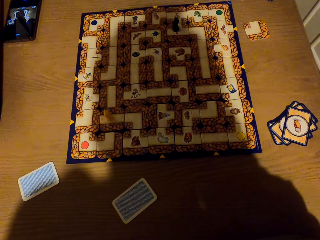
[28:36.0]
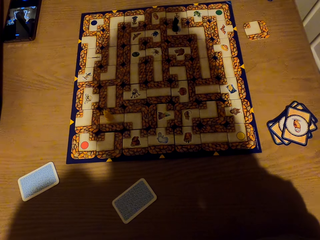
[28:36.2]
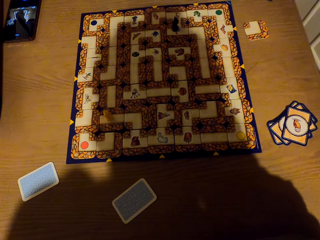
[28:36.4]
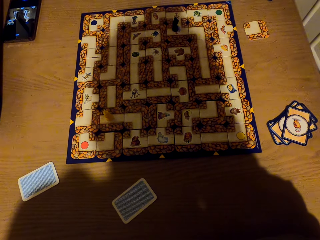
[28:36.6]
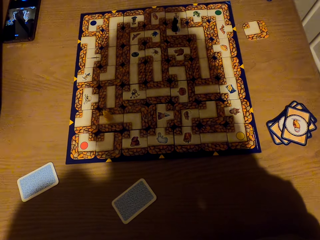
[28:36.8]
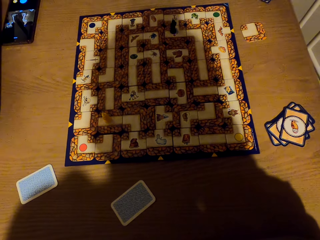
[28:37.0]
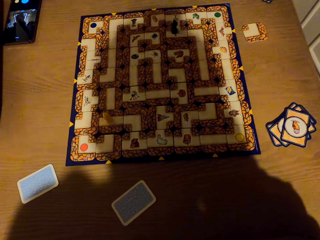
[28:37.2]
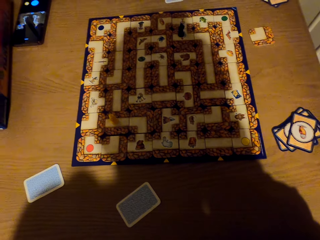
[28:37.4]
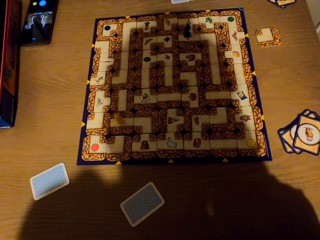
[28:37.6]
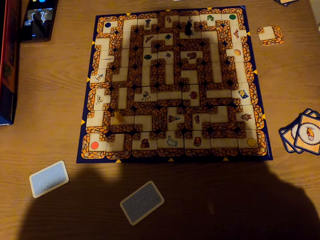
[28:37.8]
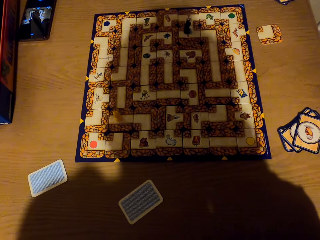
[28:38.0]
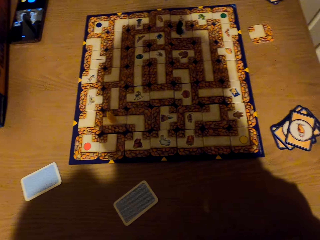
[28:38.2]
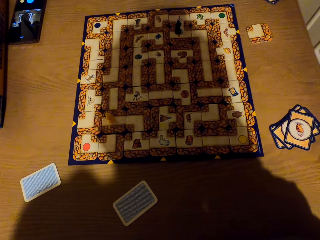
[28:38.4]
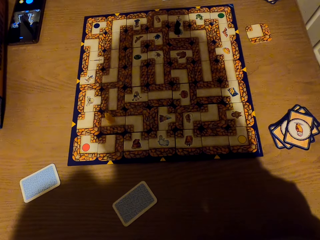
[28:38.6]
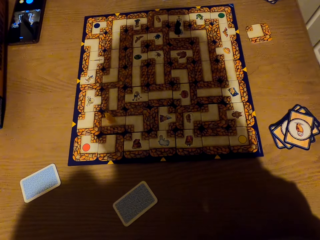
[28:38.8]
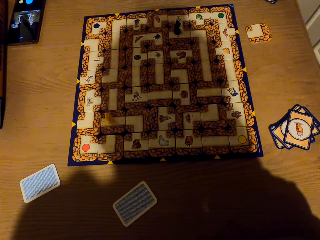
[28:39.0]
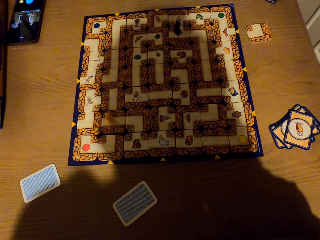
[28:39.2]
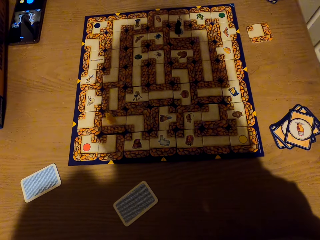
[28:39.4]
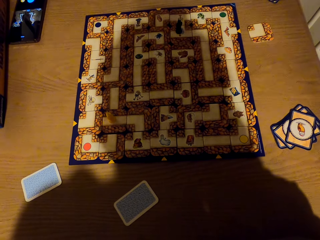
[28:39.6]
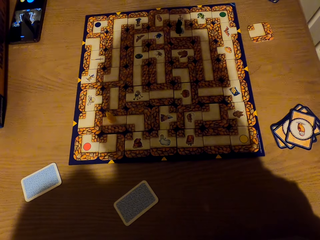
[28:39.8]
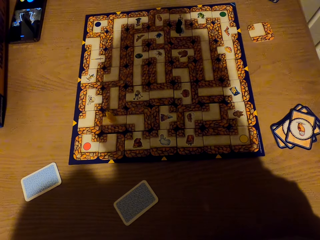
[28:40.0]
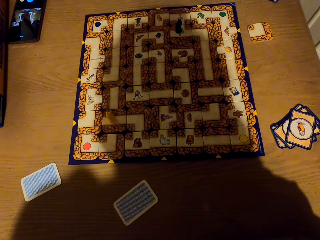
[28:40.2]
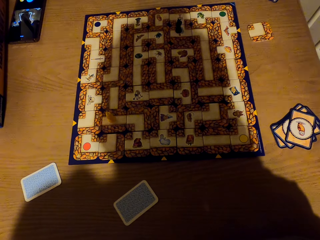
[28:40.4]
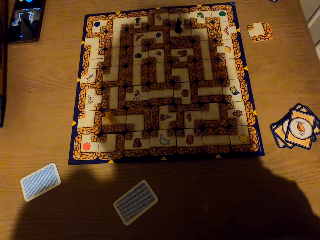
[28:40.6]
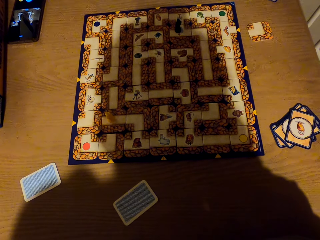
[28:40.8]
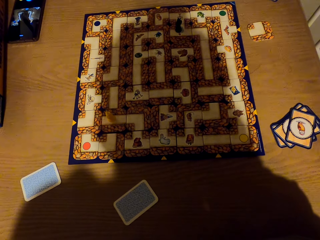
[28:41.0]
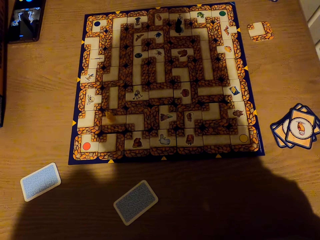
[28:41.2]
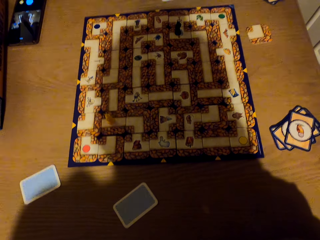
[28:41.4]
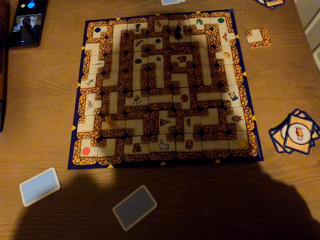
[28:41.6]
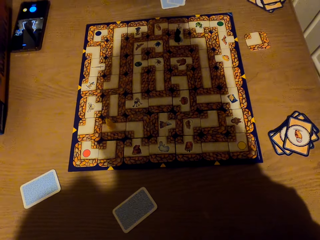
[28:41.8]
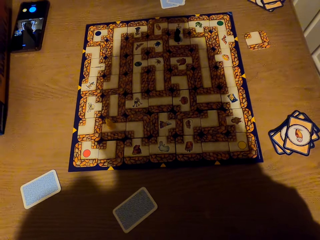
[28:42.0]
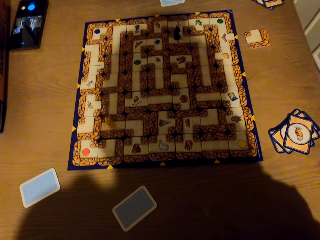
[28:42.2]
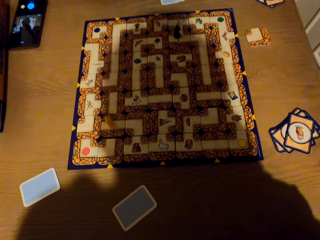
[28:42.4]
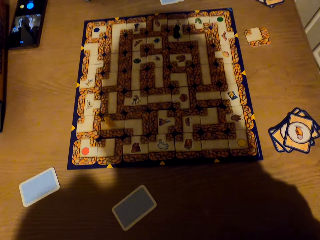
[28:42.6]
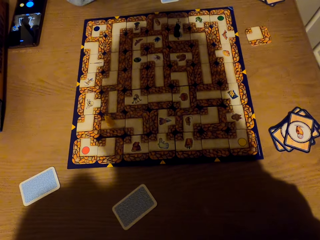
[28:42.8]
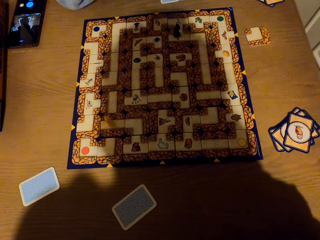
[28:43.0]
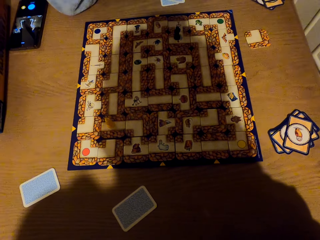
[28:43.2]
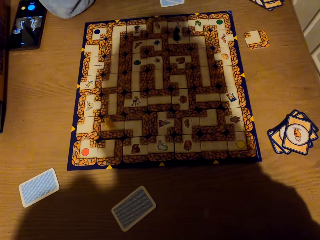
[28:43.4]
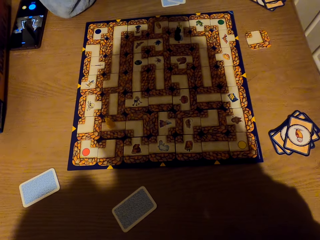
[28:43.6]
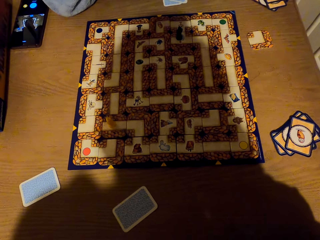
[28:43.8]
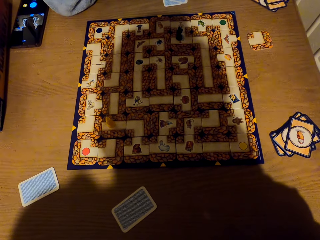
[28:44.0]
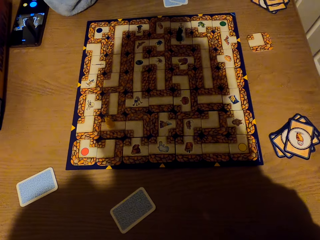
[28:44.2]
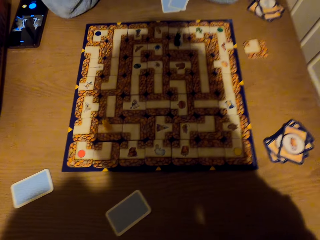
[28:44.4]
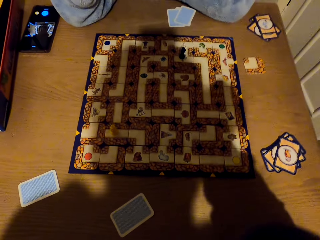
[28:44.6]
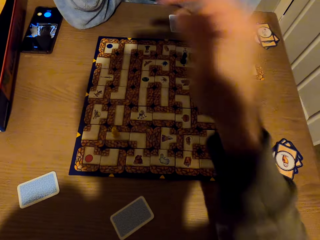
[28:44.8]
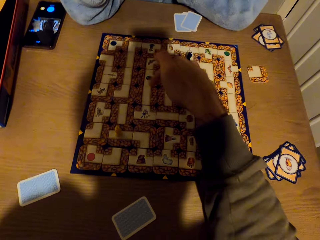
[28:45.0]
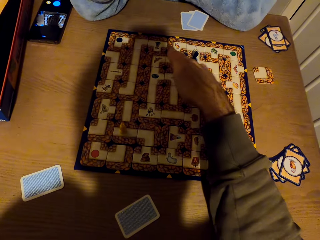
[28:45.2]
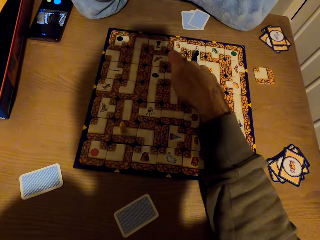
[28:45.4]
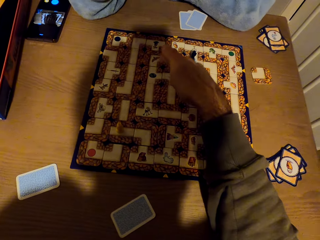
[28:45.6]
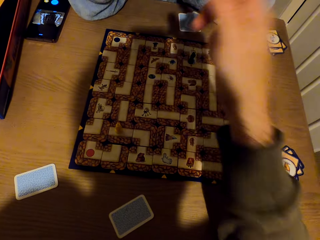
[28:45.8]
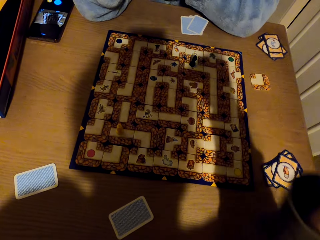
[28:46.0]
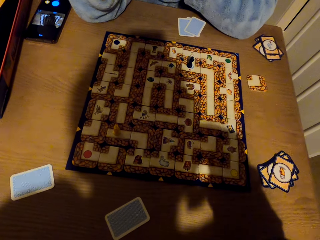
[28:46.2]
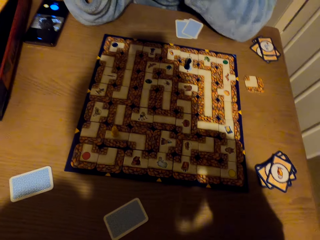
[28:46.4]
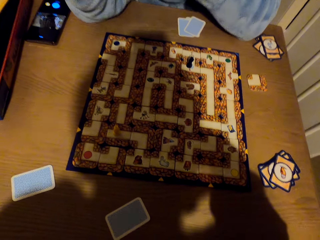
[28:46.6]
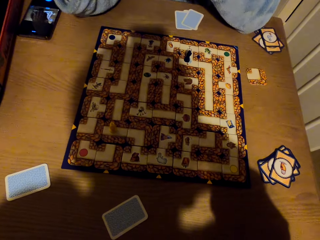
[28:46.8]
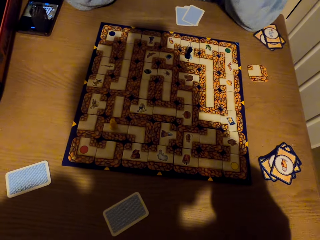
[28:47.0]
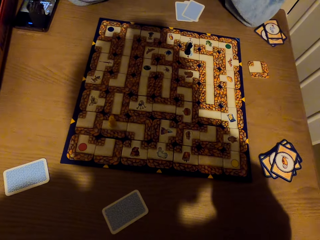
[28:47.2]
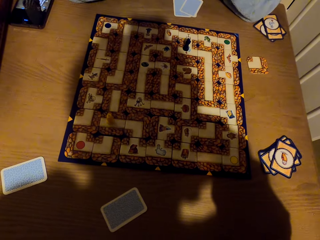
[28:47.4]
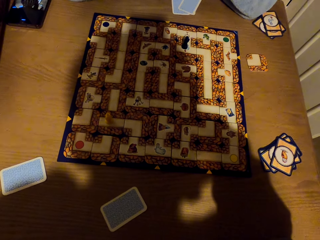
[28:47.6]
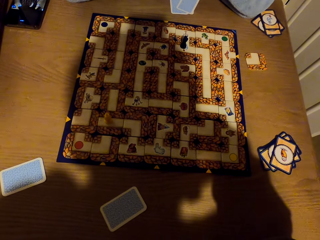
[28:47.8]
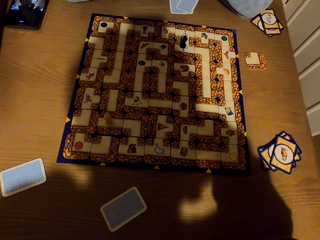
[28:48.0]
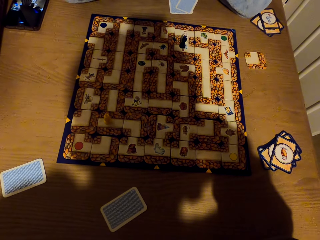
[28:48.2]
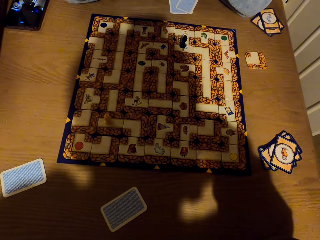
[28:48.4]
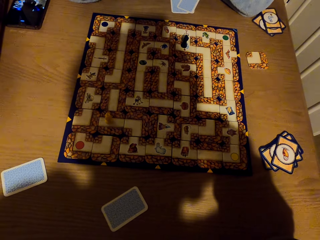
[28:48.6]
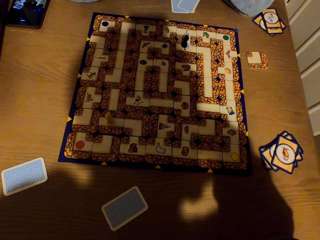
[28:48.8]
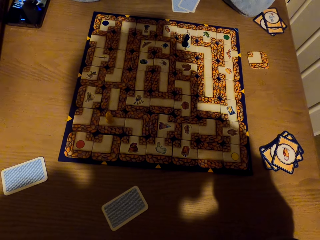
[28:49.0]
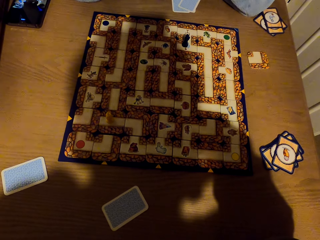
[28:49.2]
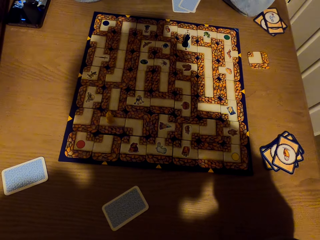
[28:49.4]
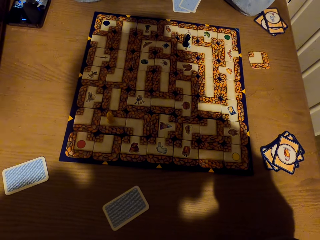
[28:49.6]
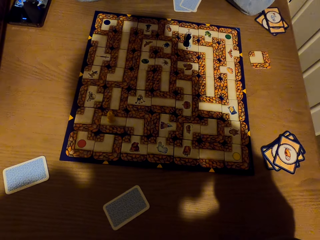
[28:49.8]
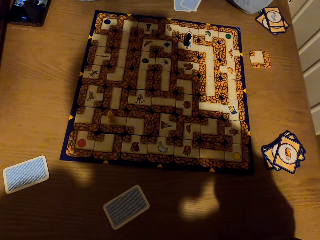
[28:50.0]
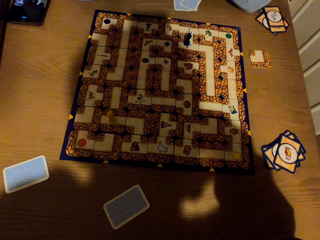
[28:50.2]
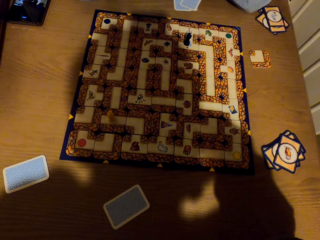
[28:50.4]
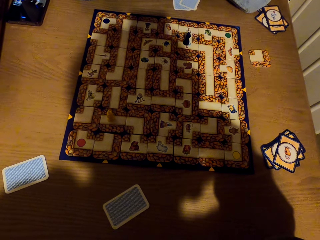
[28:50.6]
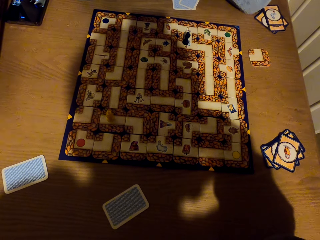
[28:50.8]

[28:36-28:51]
The camera wearer talks with a lady. They raise the right hand to the board. They point at the labyrinth board game. They withdraw the right hand from the board. They stare at the labyrinth board game.

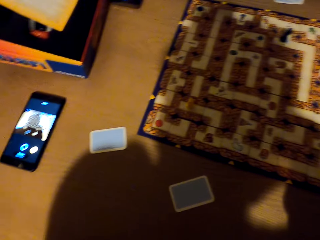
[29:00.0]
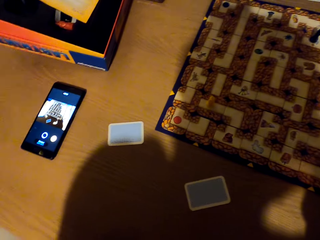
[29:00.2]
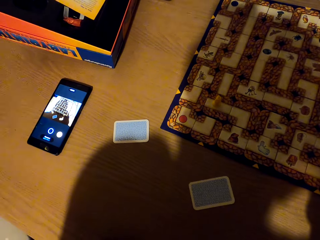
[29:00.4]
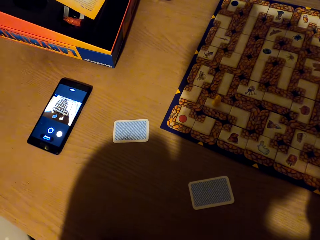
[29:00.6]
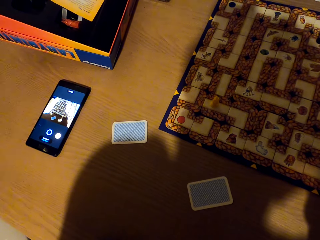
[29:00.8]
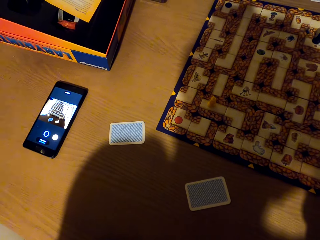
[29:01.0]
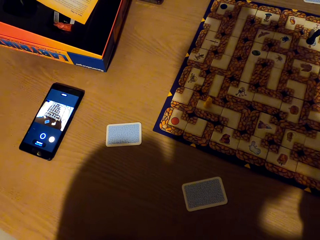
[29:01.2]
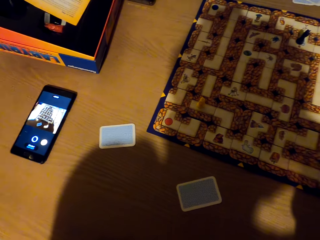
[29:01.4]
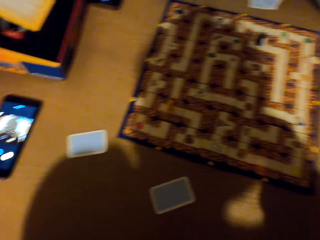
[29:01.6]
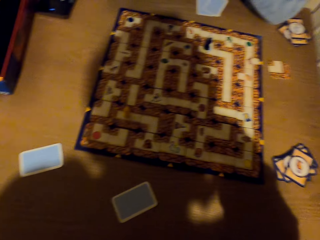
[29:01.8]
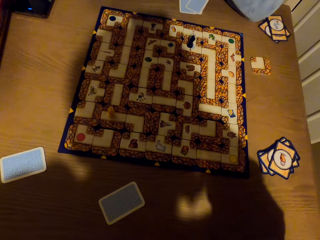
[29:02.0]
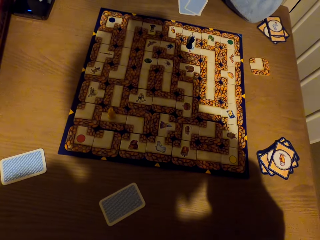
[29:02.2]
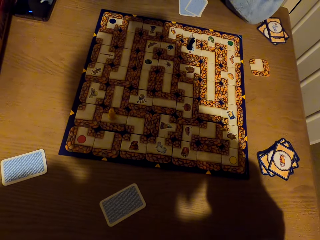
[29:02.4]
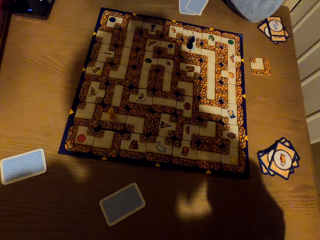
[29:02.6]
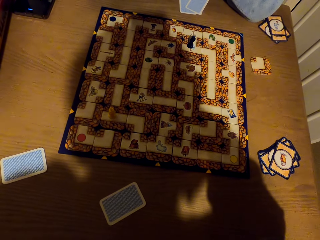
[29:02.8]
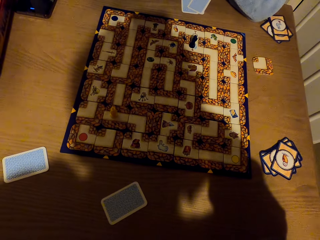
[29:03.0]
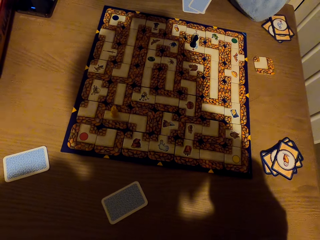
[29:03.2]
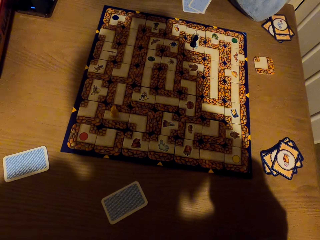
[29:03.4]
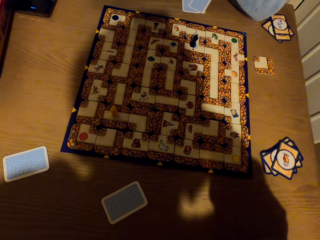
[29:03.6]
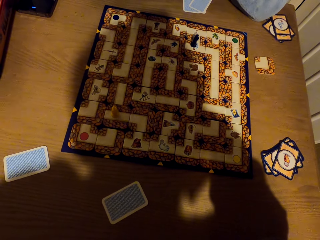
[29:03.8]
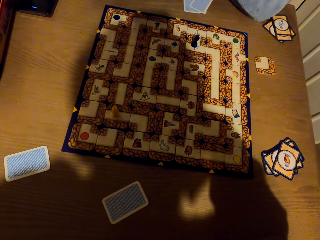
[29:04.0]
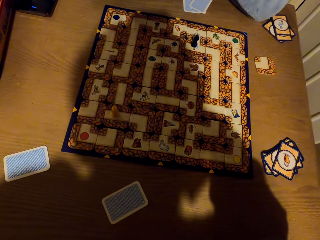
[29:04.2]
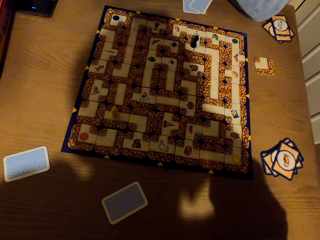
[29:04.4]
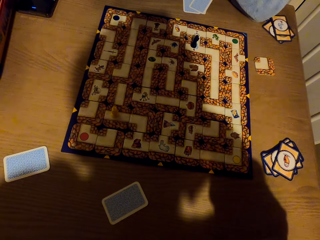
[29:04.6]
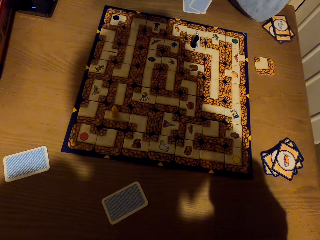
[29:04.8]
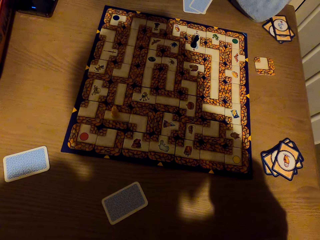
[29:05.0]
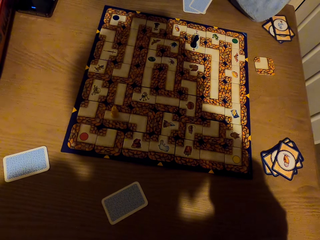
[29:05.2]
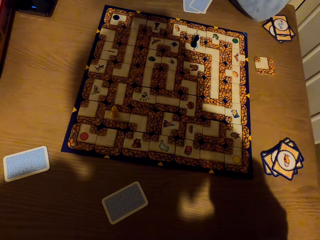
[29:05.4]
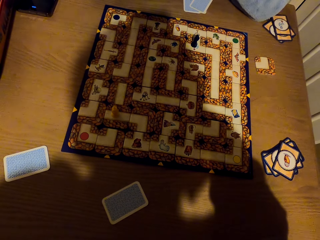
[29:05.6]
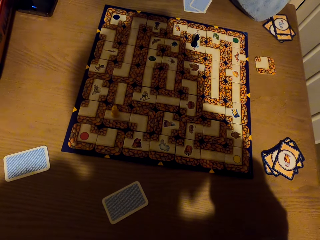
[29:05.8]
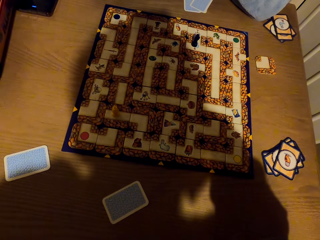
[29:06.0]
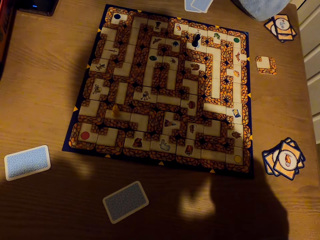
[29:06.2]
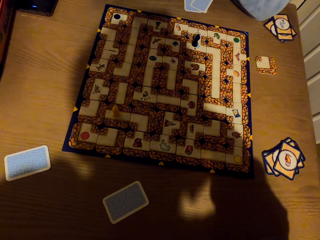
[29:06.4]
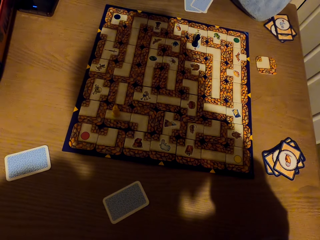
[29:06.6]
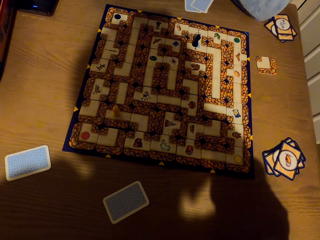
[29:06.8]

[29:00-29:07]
The camera wearer looks at the mobile phone.
